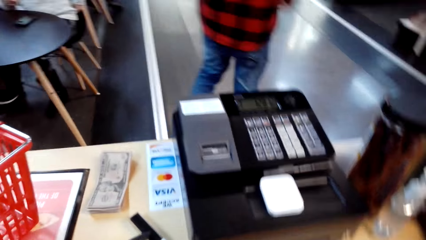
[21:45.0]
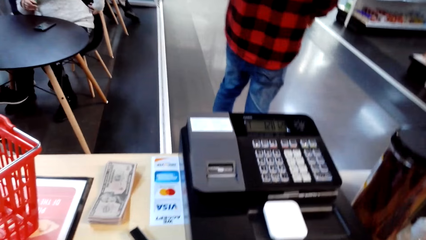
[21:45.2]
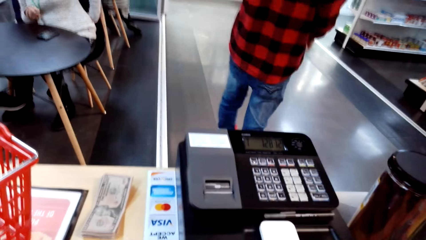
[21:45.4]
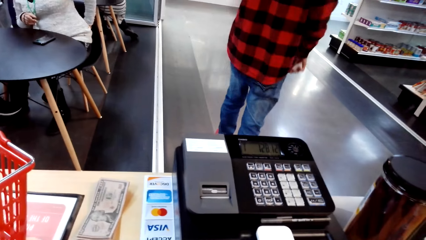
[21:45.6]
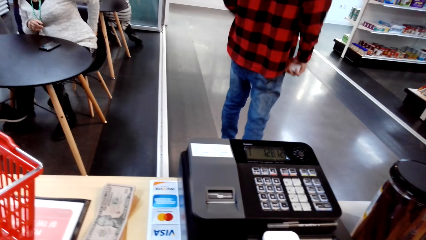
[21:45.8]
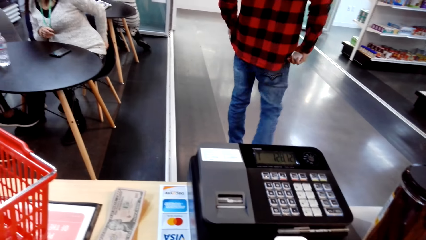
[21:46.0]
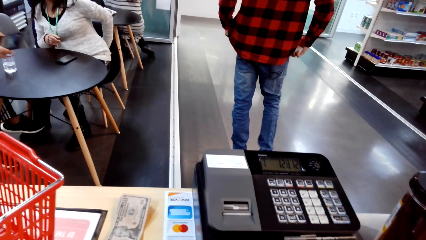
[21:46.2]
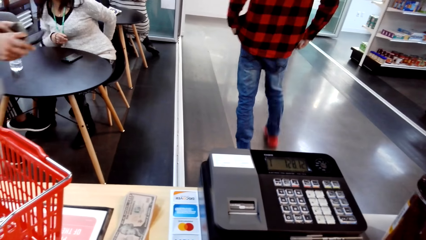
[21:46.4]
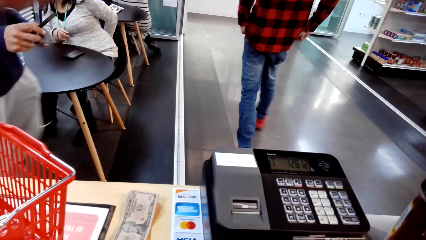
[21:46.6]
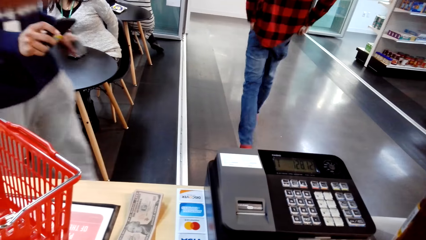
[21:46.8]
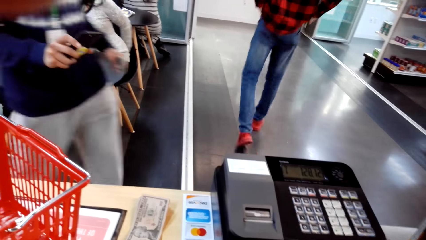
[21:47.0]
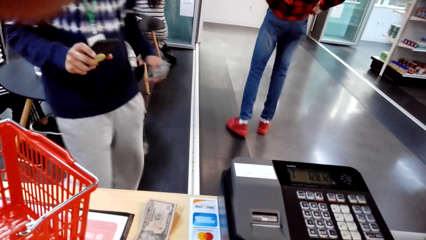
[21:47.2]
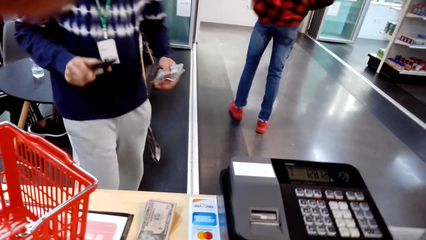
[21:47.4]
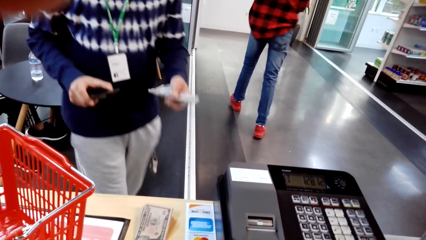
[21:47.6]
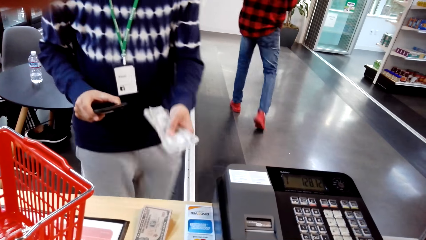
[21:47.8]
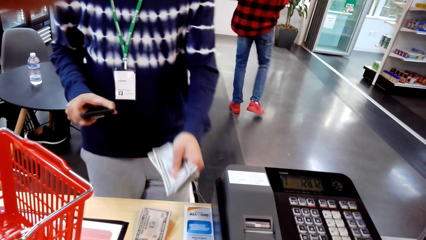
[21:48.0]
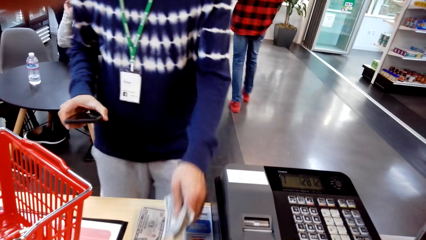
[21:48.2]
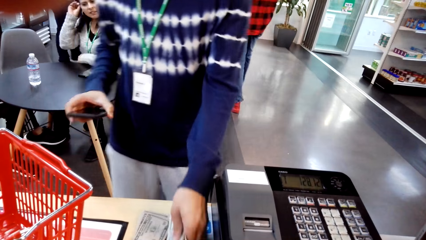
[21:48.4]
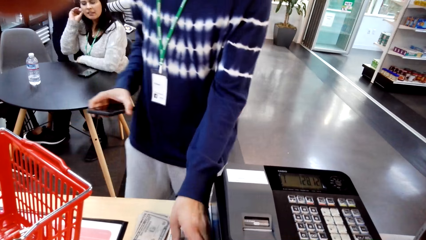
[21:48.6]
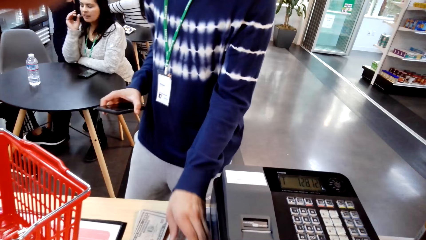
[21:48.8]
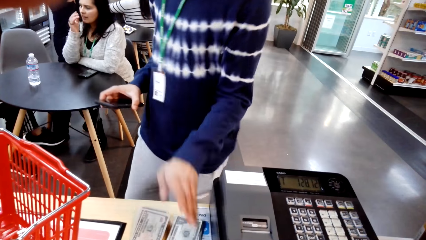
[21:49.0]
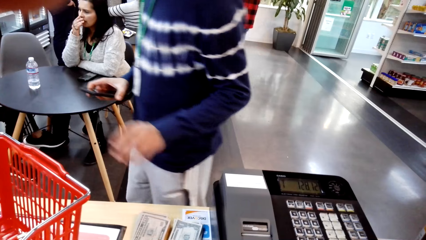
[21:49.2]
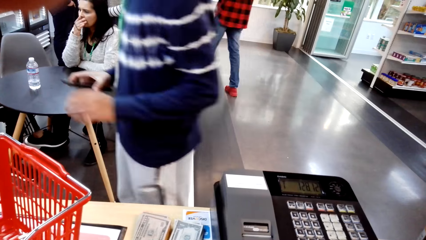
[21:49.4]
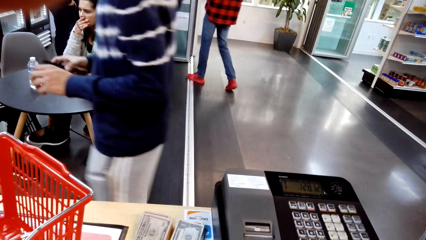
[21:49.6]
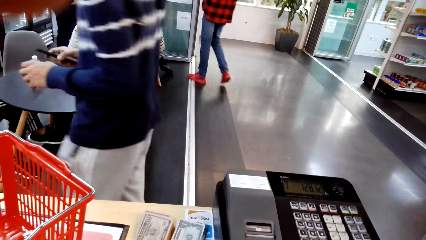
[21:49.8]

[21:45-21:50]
A lady sits on a chair. A man holds a phone and cash and walks in the supermarket. The man places the cash on the counter.
